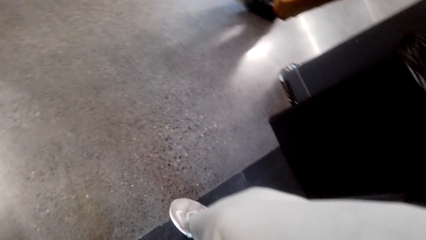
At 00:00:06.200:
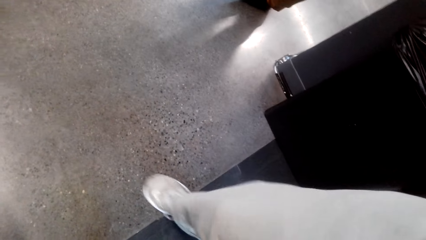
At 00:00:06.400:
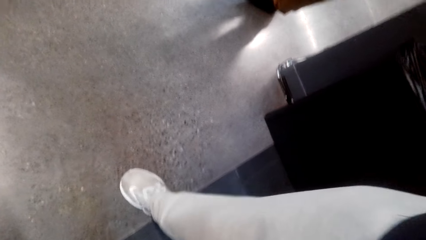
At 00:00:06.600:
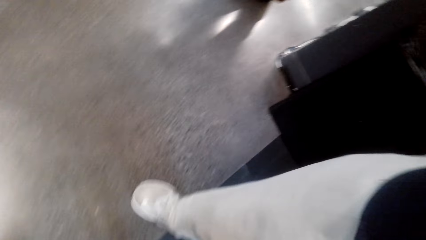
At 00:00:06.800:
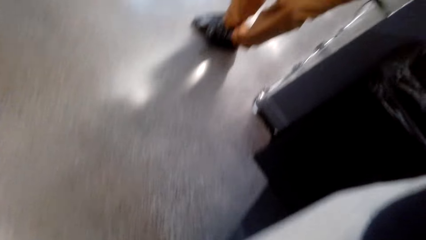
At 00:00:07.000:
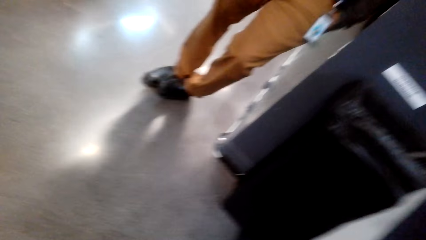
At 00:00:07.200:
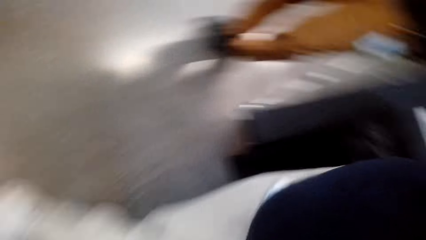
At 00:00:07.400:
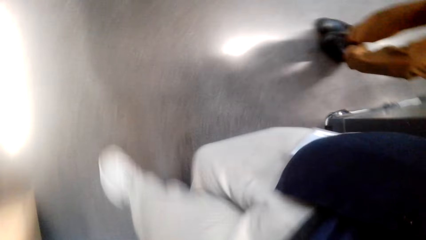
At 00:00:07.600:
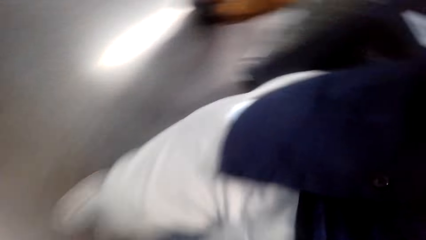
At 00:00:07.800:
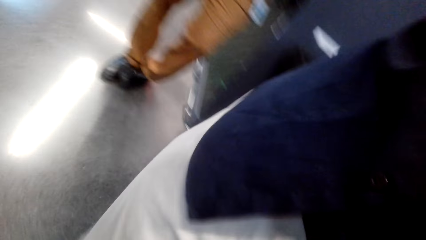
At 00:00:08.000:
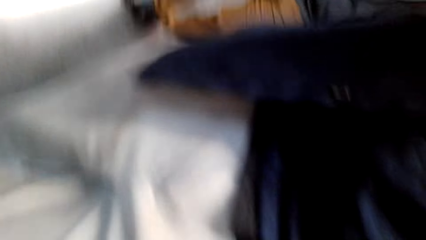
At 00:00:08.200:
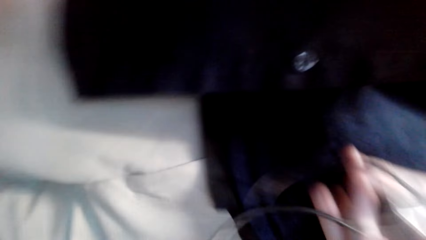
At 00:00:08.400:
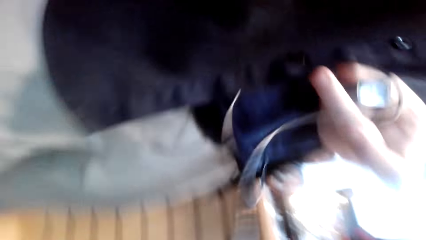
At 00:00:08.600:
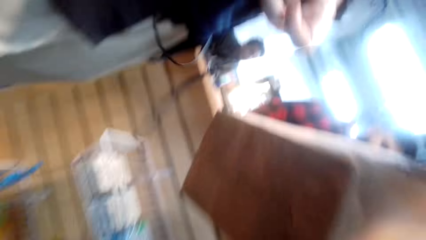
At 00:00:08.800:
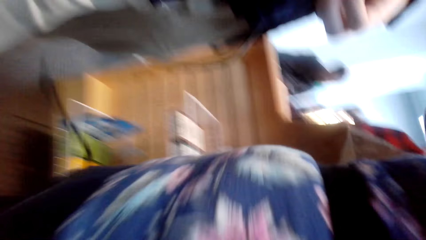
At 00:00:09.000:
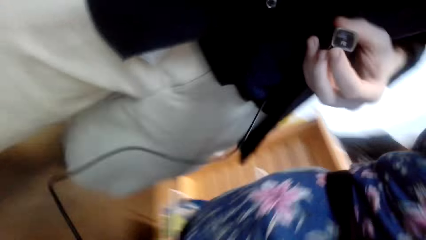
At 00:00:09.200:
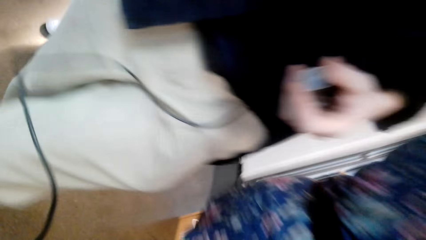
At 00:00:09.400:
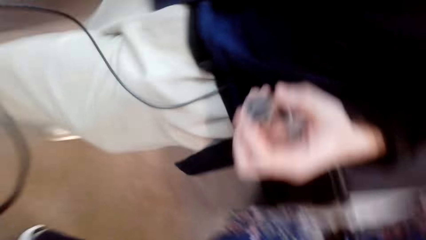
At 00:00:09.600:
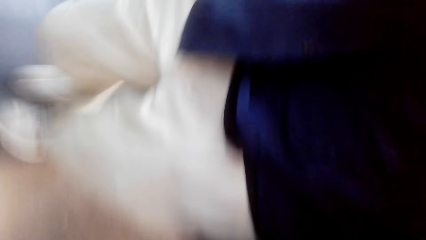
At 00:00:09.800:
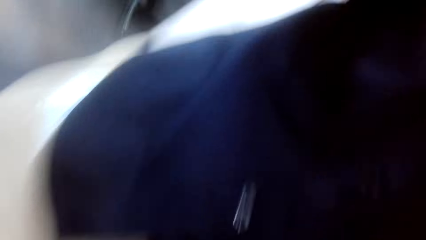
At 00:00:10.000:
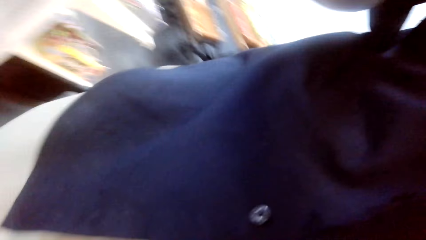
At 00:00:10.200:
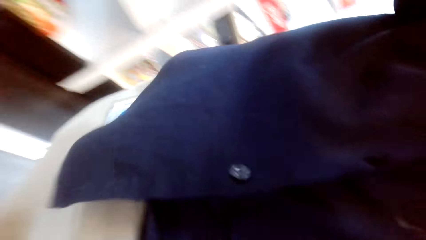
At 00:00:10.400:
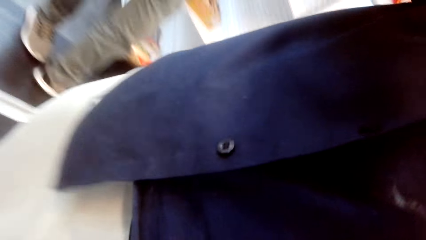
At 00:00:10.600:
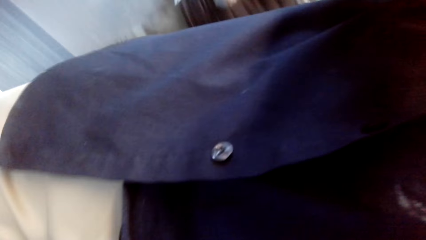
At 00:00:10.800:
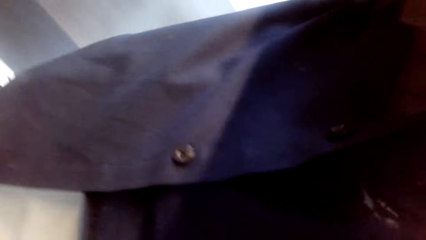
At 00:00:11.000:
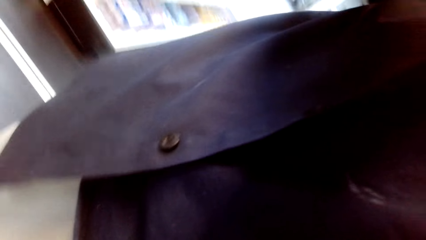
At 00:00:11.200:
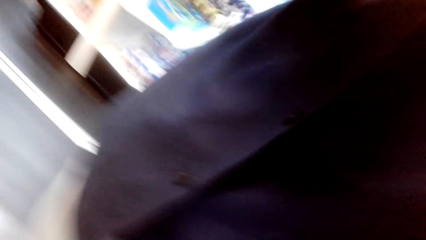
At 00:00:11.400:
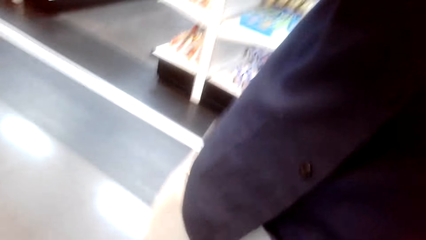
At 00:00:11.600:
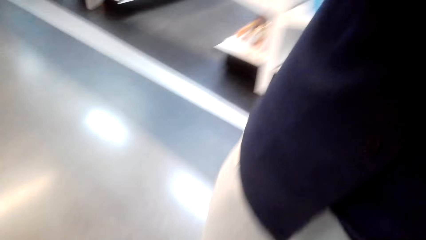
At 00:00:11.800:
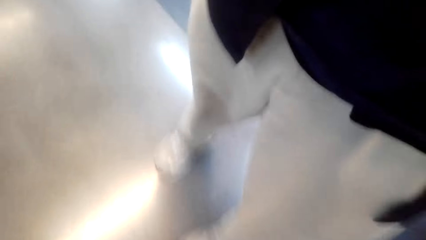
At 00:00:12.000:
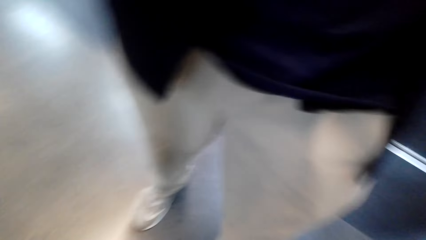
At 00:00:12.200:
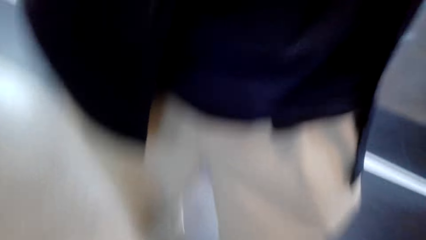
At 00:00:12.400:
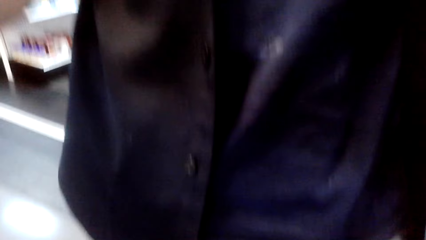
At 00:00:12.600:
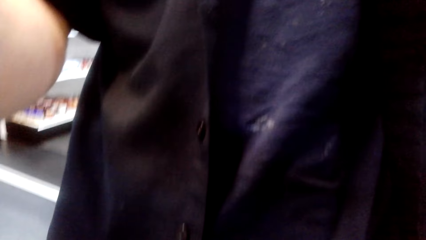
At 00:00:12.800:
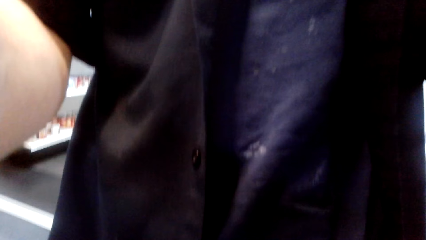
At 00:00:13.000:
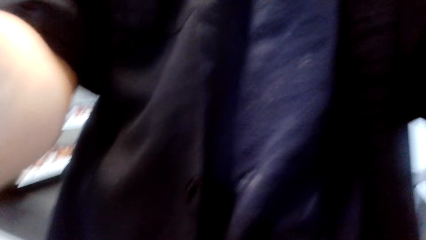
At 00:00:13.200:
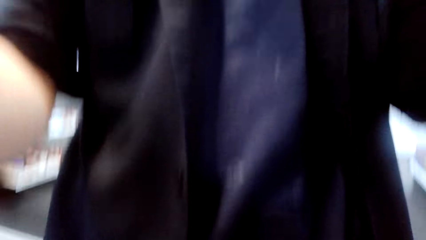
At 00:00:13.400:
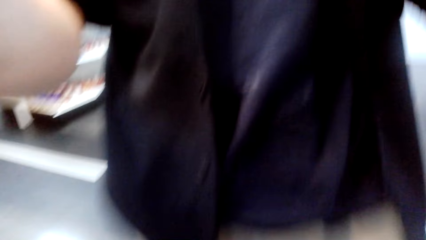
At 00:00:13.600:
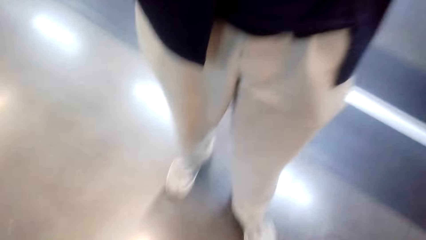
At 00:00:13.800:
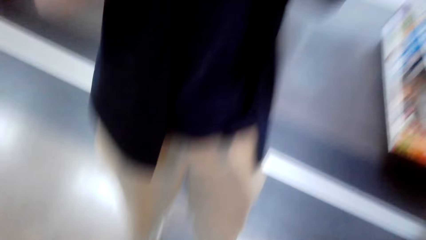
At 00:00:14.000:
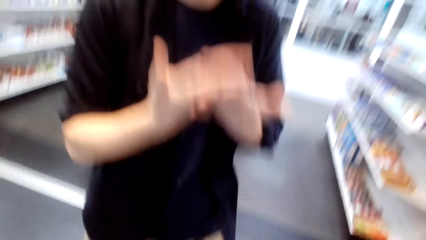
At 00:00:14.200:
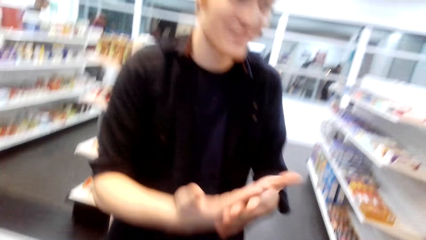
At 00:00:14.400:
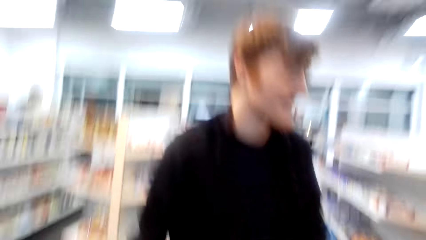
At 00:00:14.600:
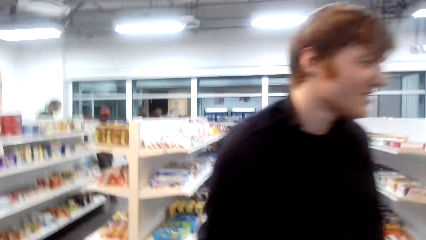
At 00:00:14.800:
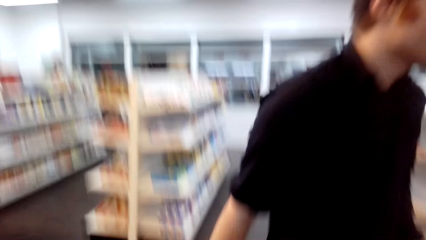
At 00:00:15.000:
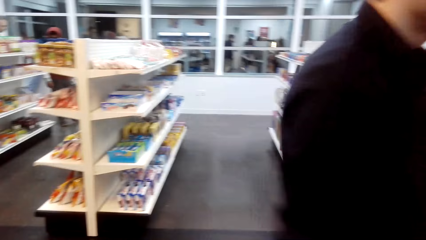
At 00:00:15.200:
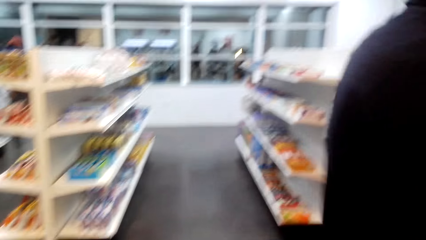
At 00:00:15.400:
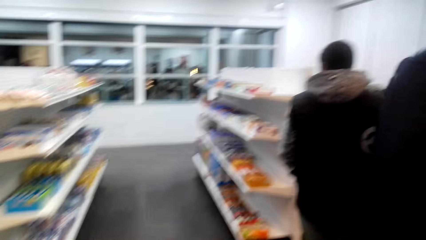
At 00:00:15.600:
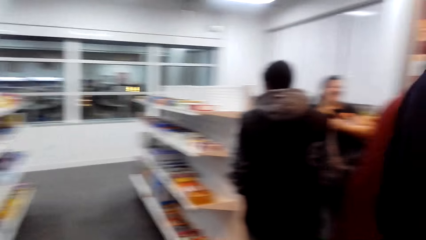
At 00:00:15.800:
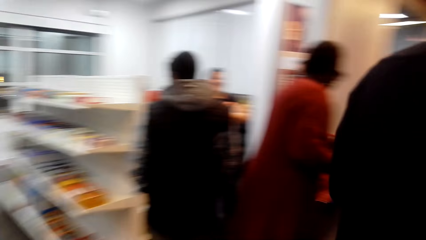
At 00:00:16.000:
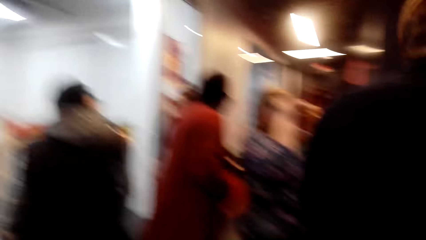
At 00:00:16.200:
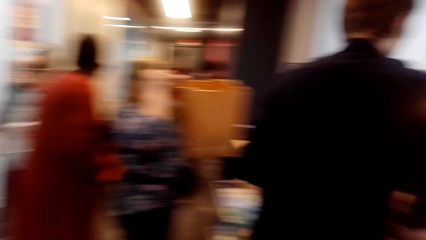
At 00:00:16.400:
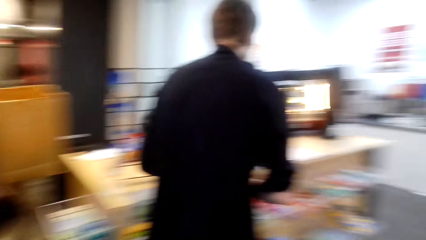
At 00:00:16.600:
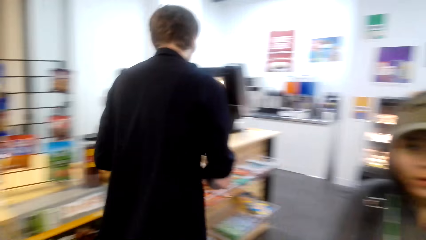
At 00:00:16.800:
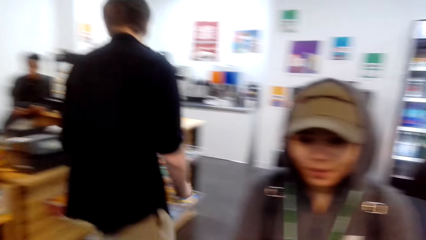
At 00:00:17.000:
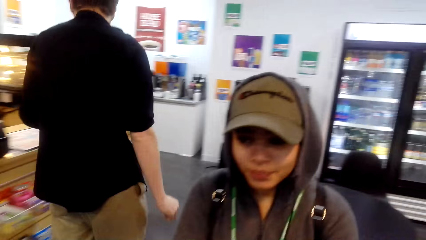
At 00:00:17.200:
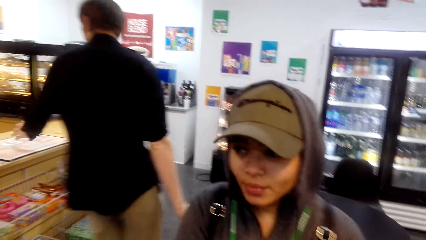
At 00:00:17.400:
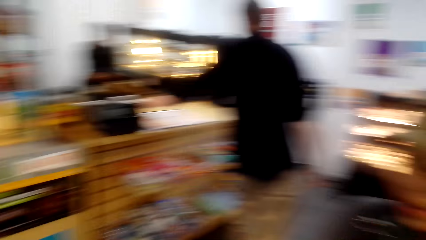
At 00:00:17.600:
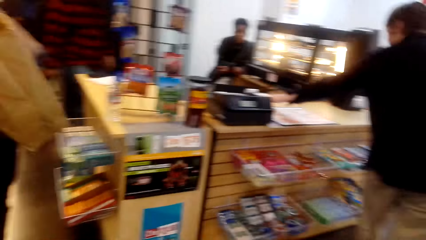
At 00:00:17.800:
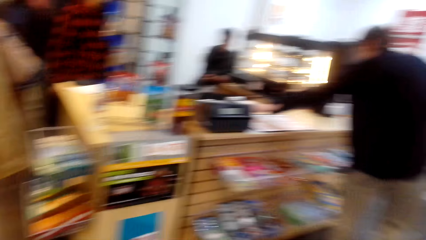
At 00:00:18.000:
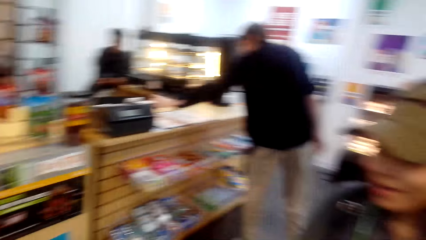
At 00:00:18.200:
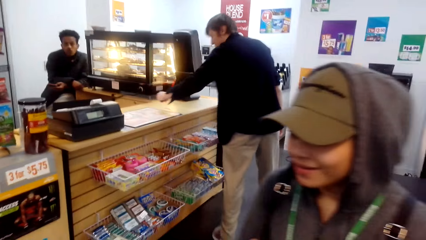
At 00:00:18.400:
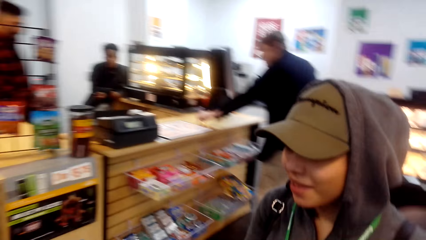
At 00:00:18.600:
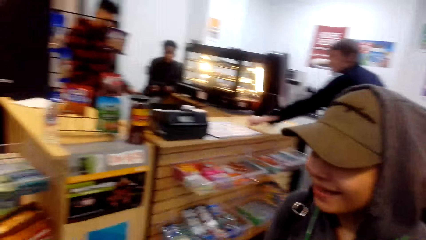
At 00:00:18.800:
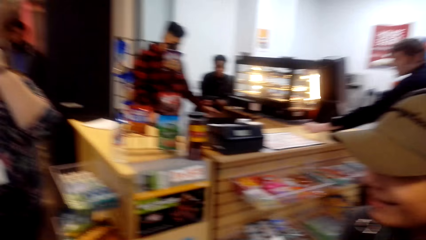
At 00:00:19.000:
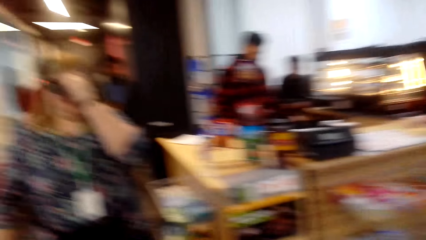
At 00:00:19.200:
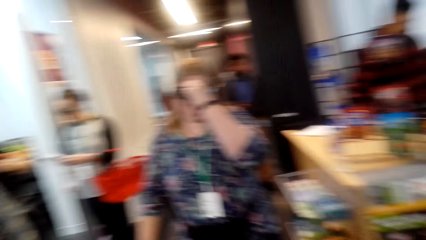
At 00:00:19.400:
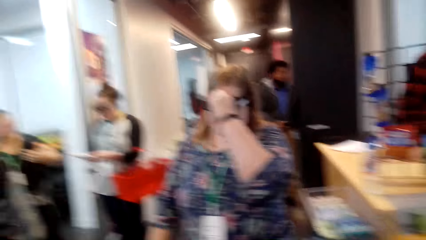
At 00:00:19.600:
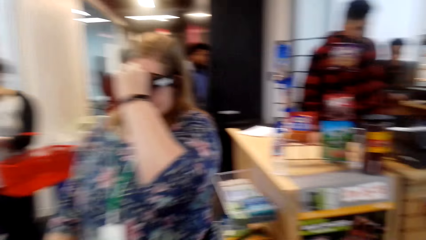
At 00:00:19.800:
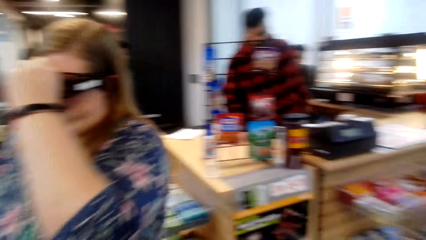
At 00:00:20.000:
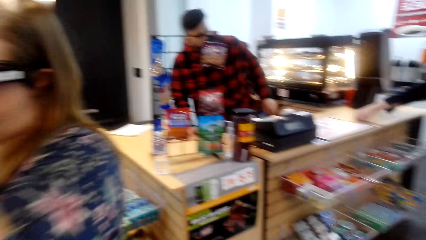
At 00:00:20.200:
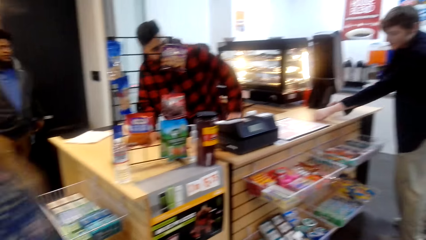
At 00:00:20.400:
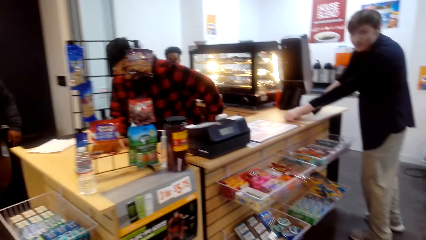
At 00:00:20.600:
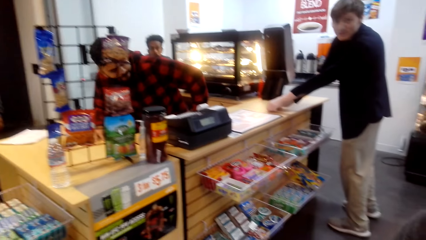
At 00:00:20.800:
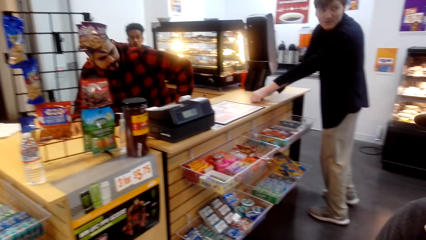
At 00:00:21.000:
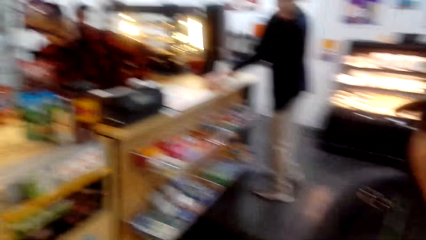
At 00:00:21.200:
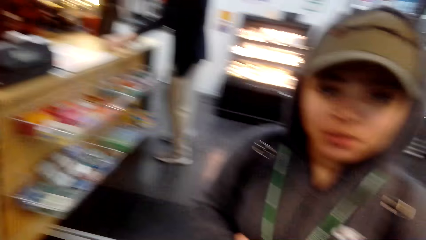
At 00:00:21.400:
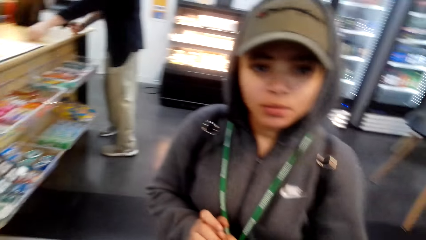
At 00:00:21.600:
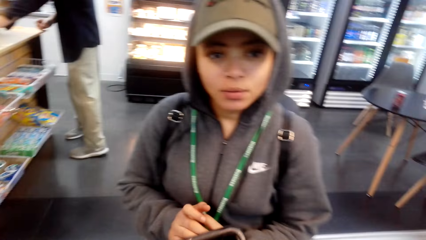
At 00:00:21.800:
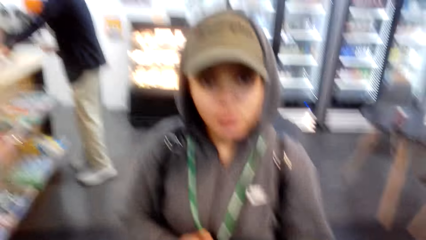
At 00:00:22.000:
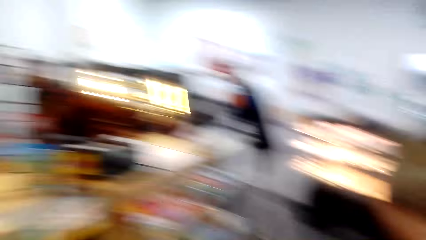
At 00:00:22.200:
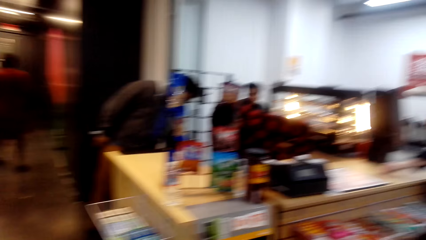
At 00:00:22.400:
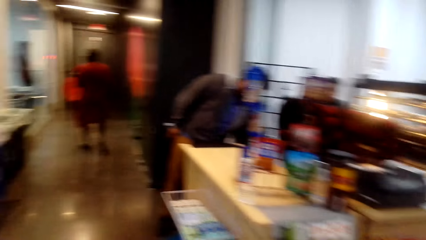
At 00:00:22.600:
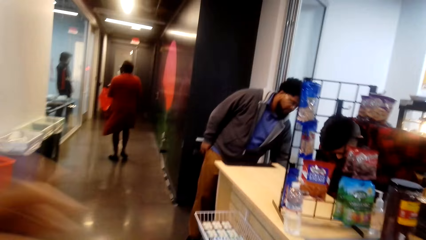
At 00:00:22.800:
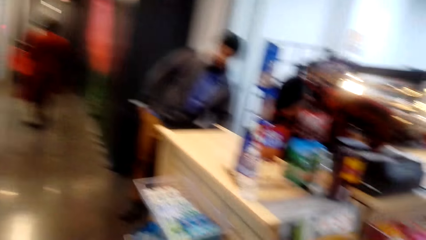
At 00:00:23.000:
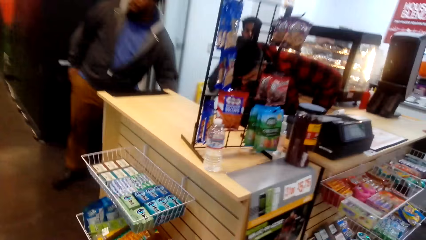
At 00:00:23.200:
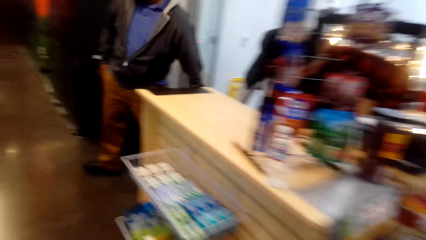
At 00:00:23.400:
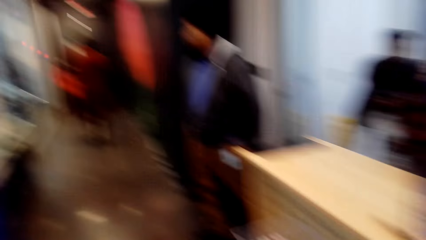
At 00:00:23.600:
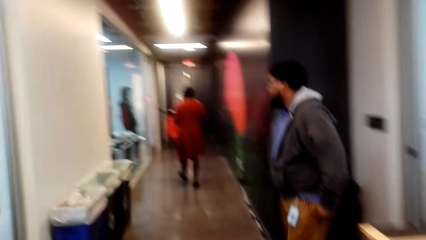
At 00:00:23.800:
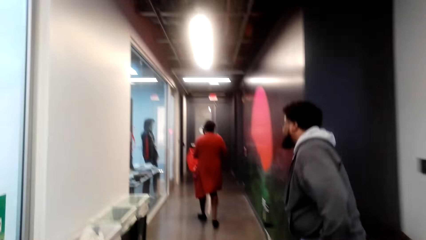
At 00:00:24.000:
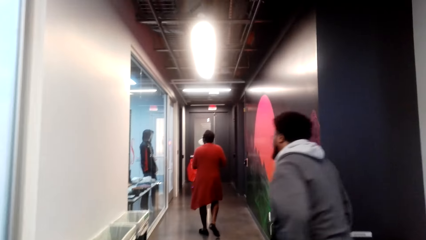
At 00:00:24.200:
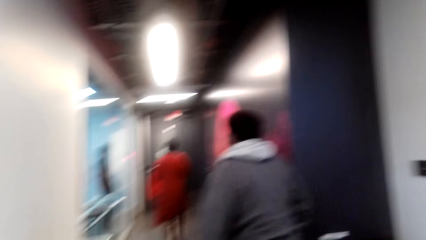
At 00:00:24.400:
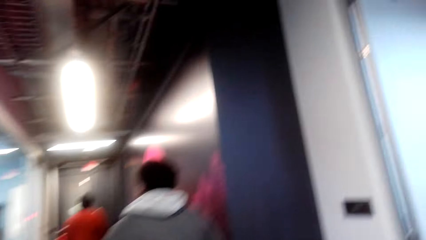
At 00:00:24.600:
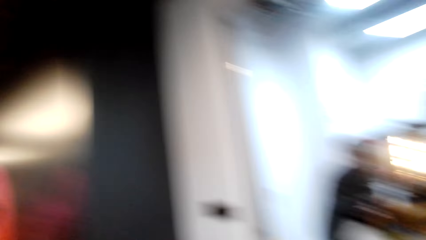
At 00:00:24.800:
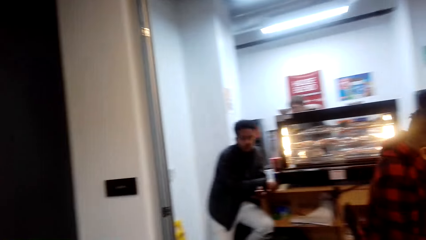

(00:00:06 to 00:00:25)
A person takes the camera from the camera wearer. The person walks with the camera. The person stands in front of the camera wearer. The person gives the camera wearer the camera and walks away. The camera wearer looks around. They talk to another person. The other person talks to the camera wearer. The other person looks at the camera wearer. The camera wearer walks to the outfit section. A man walks around.
